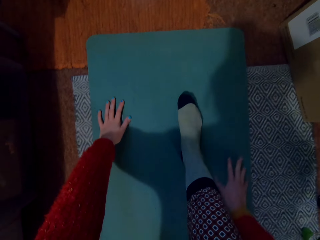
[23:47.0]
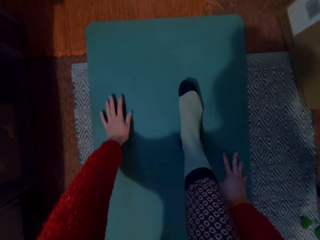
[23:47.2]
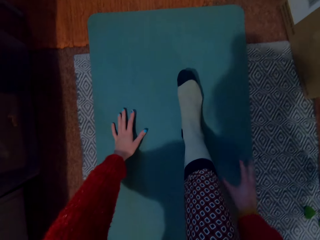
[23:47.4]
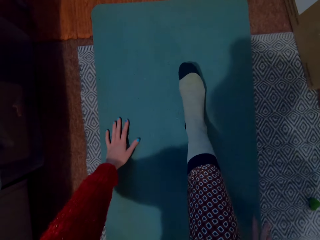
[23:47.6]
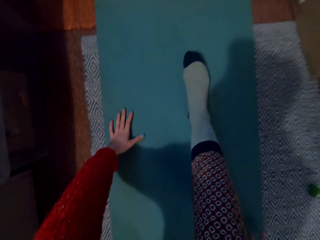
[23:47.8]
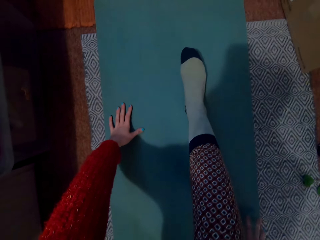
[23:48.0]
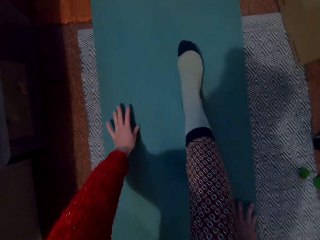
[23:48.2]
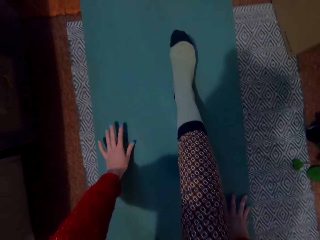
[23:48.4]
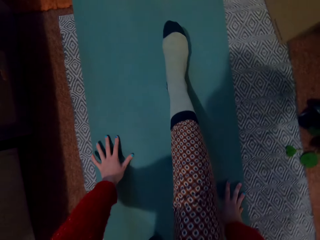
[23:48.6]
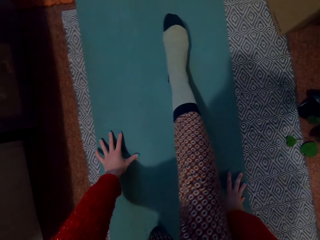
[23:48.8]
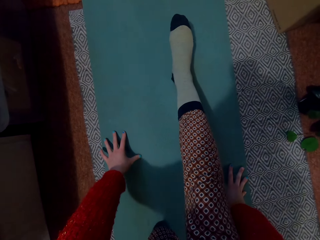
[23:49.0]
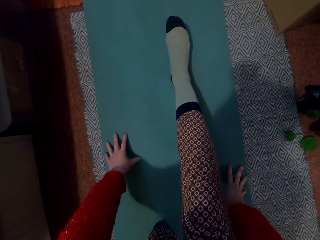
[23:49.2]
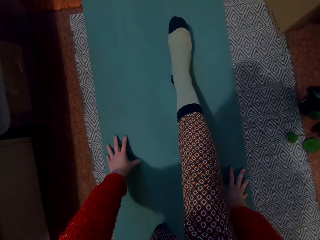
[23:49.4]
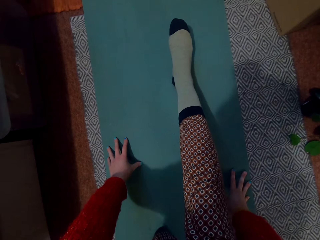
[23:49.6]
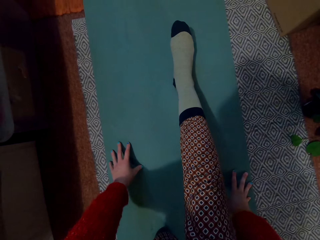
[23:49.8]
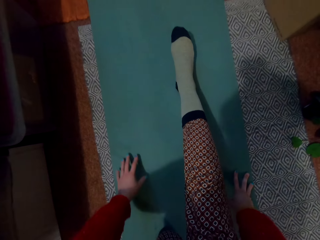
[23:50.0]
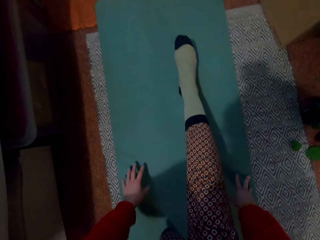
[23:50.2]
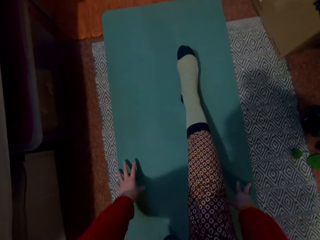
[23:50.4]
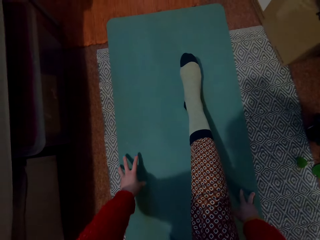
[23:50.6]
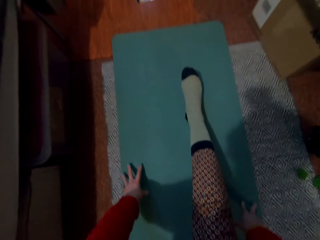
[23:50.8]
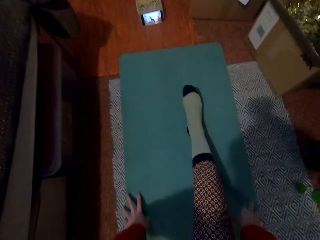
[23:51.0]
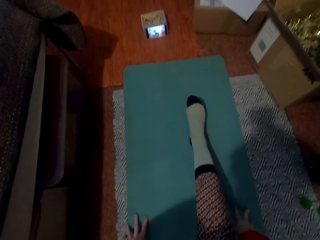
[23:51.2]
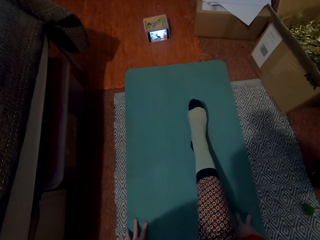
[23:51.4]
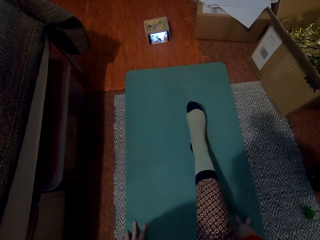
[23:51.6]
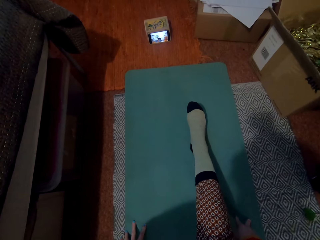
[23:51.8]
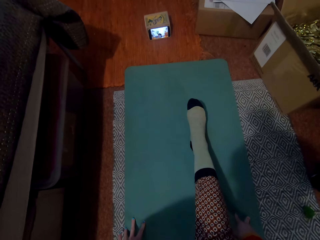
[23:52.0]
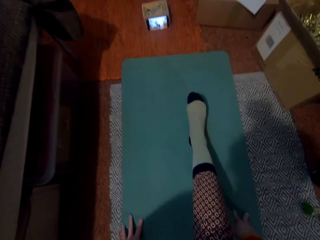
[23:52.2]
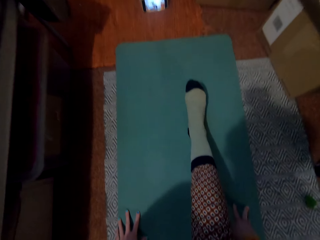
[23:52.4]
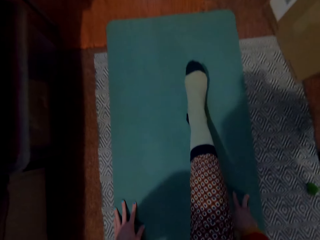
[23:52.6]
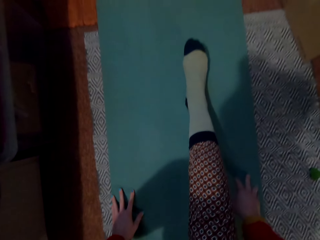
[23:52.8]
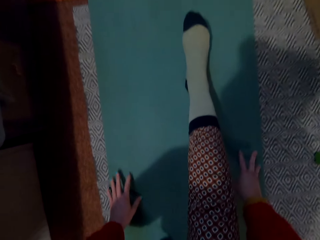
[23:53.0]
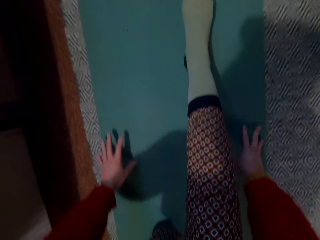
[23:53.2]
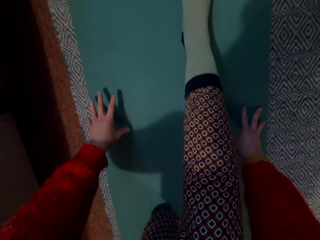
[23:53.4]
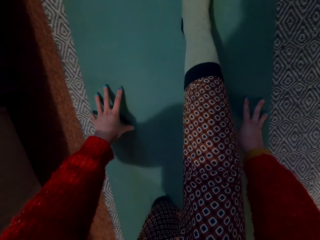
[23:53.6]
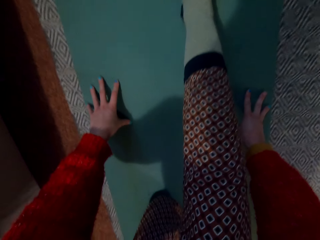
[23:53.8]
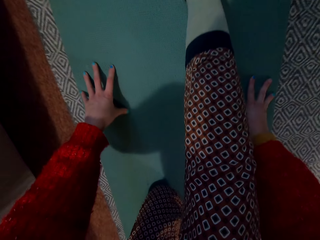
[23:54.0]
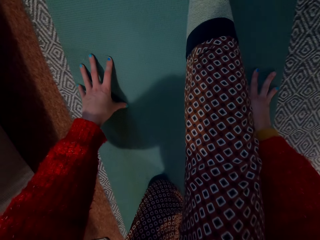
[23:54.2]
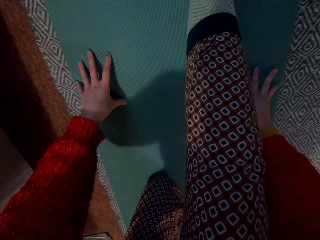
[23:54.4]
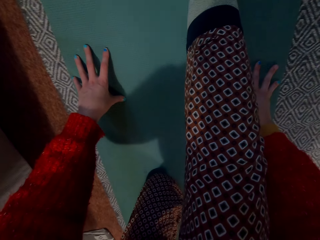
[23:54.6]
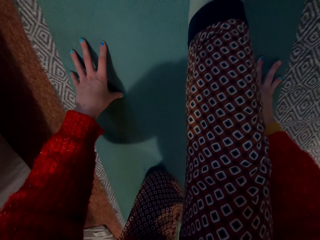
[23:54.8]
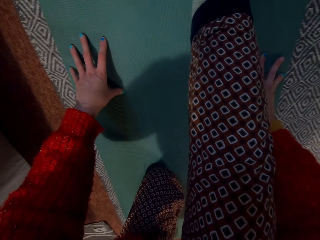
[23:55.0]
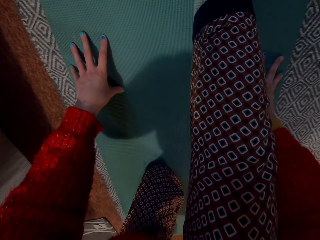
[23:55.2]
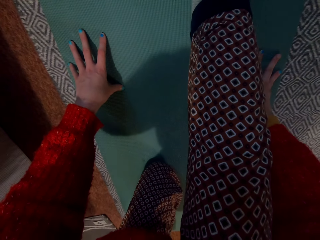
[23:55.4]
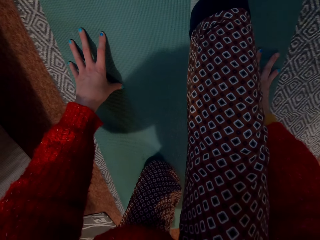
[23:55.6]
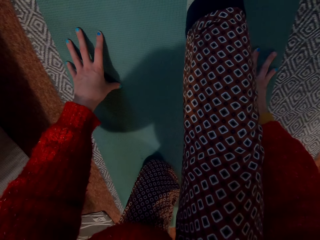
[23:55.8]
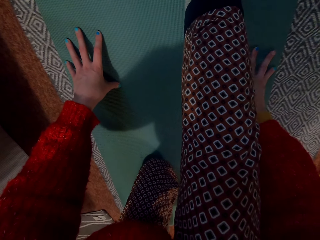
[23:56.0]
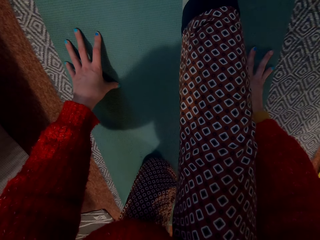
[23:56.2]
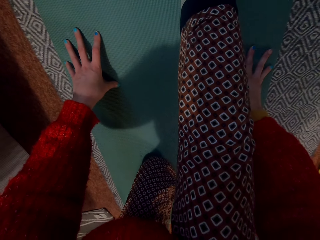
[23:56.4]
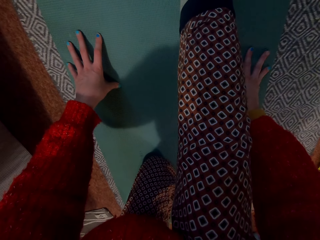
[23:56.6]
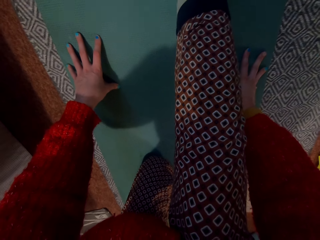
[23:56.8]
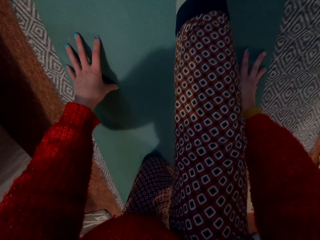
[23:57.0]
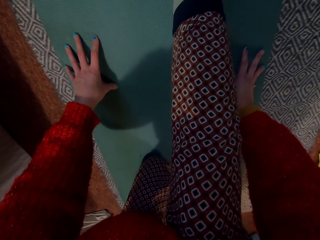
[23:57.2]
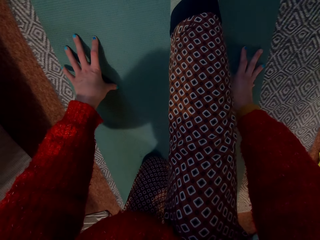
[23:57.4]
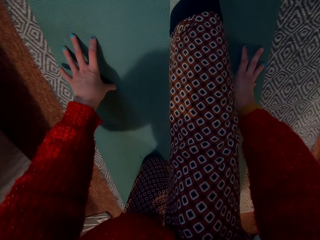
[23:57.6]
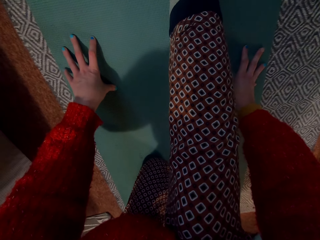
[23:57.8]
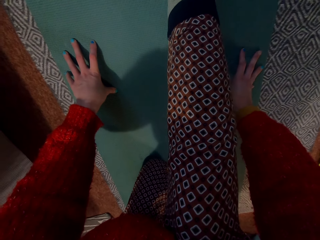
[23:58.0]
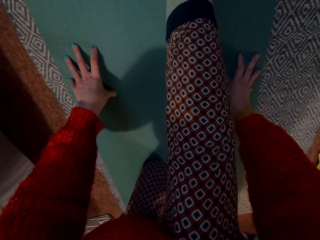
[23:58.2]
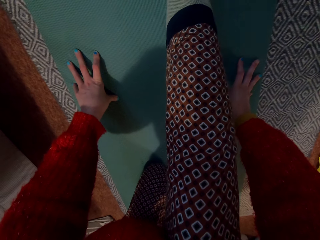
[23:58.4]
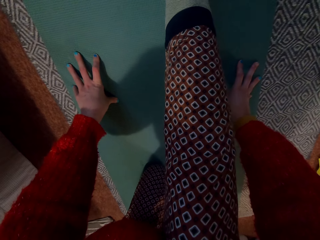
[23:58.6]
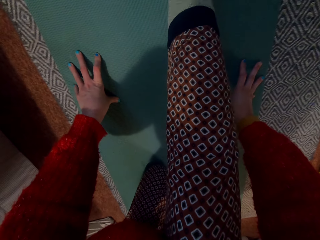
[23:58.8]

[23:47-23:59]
The camera wearer moves the hands.

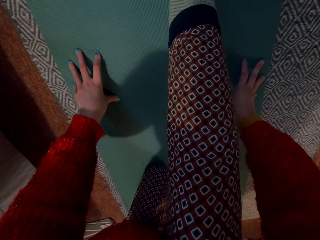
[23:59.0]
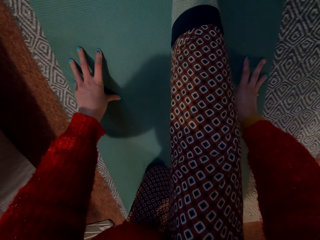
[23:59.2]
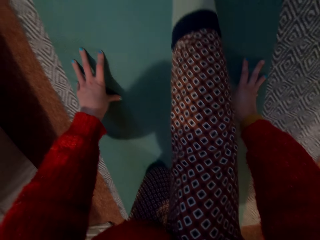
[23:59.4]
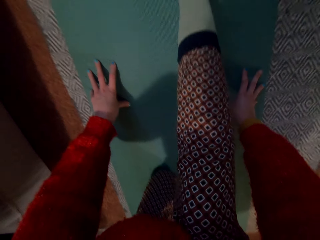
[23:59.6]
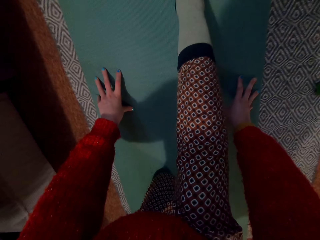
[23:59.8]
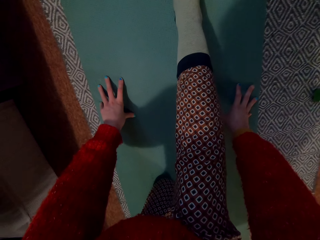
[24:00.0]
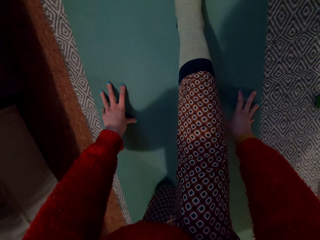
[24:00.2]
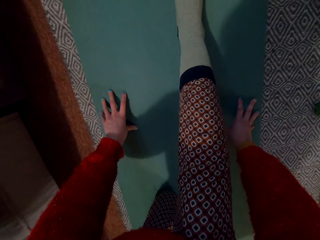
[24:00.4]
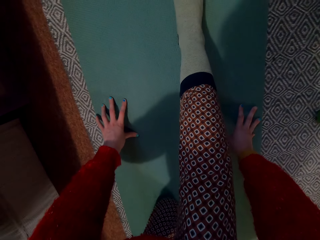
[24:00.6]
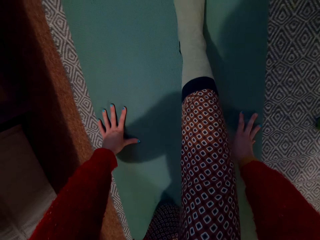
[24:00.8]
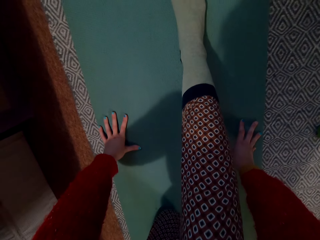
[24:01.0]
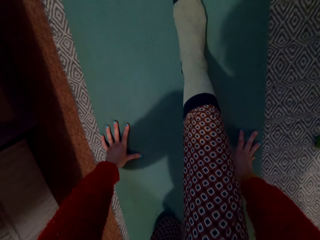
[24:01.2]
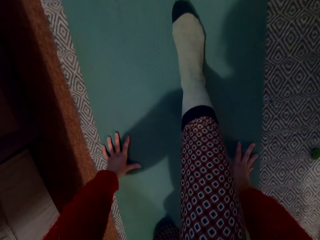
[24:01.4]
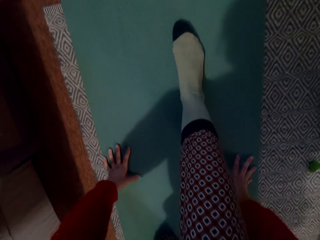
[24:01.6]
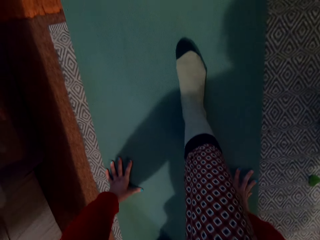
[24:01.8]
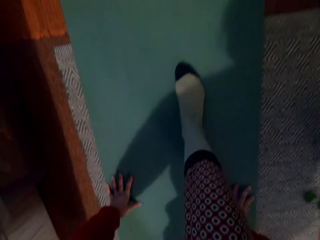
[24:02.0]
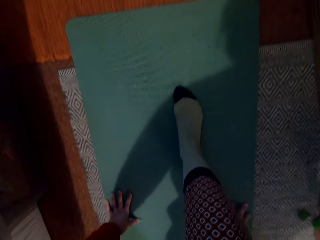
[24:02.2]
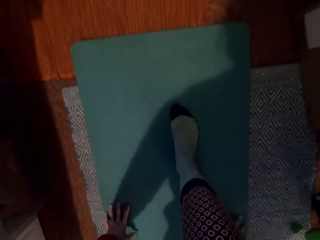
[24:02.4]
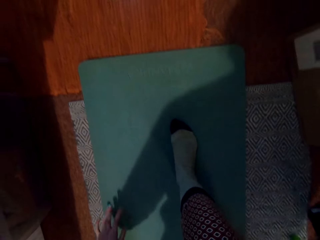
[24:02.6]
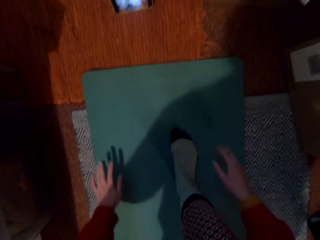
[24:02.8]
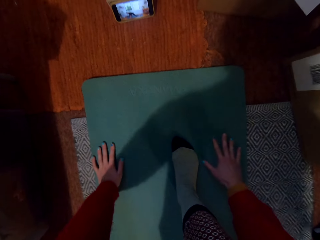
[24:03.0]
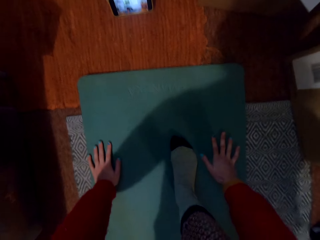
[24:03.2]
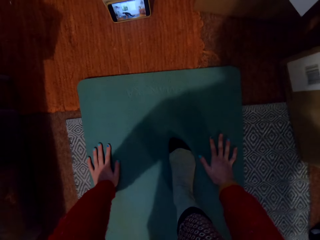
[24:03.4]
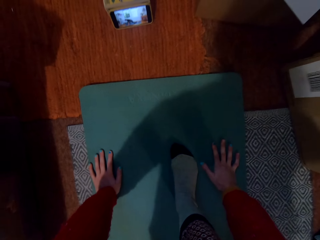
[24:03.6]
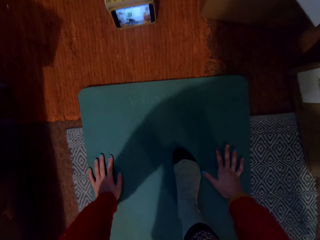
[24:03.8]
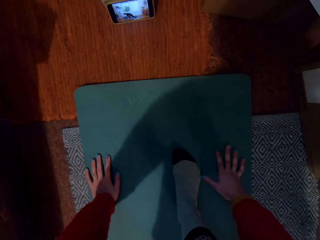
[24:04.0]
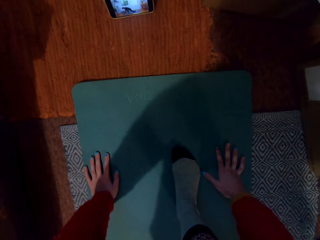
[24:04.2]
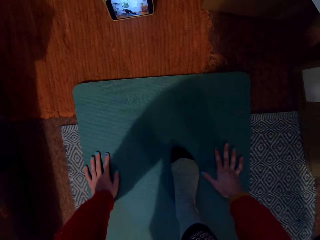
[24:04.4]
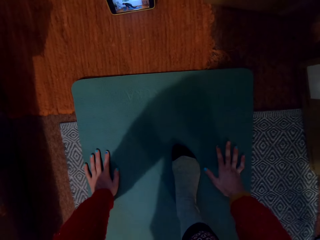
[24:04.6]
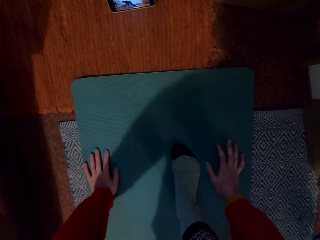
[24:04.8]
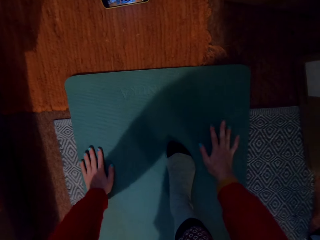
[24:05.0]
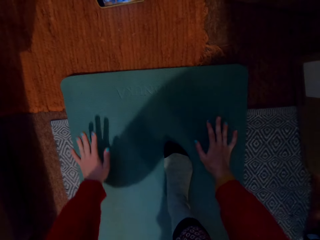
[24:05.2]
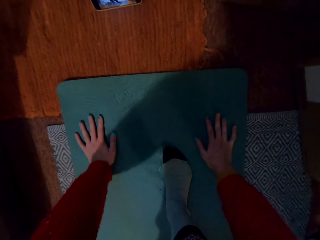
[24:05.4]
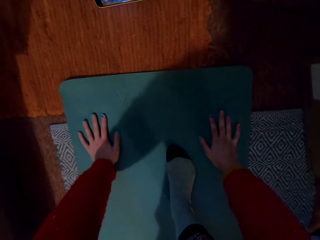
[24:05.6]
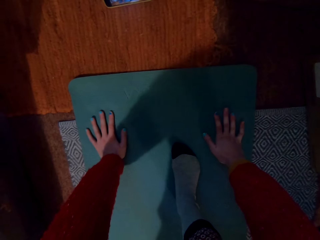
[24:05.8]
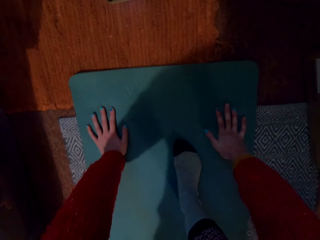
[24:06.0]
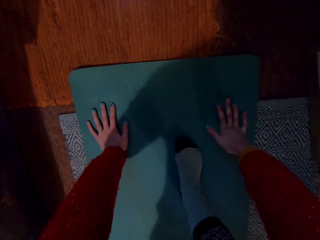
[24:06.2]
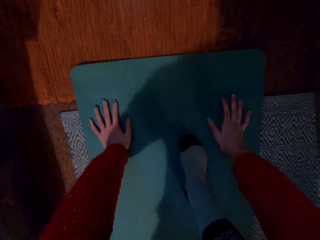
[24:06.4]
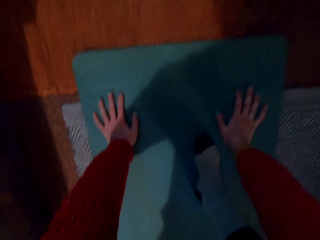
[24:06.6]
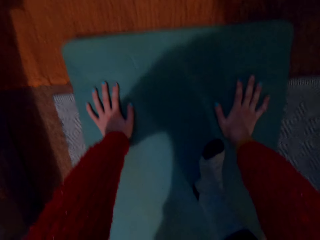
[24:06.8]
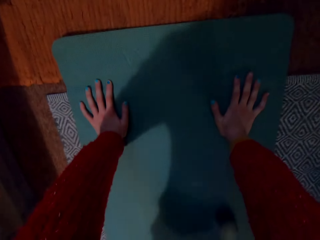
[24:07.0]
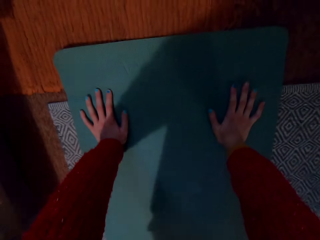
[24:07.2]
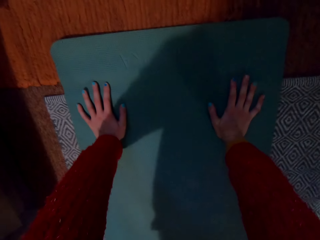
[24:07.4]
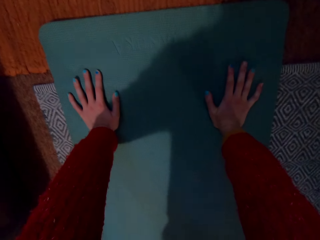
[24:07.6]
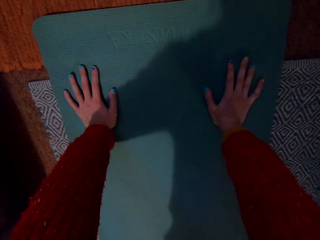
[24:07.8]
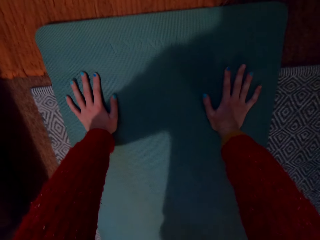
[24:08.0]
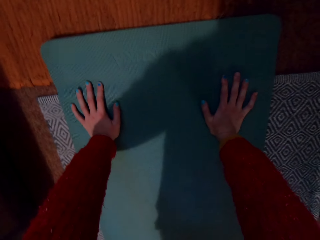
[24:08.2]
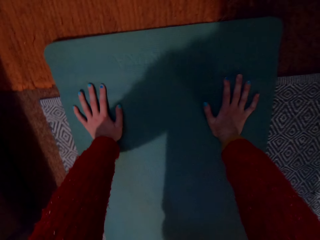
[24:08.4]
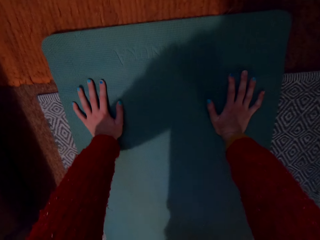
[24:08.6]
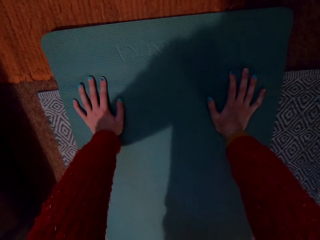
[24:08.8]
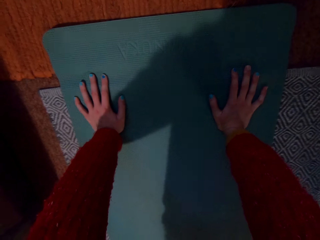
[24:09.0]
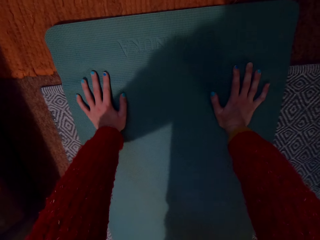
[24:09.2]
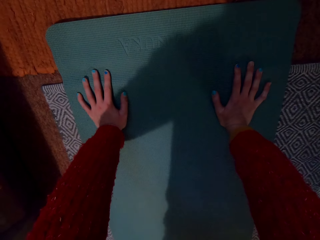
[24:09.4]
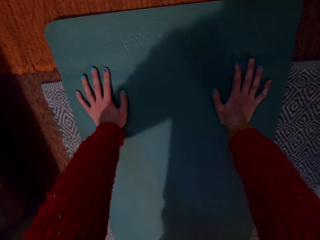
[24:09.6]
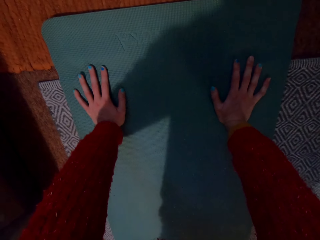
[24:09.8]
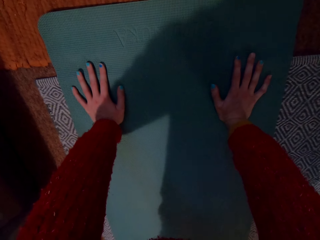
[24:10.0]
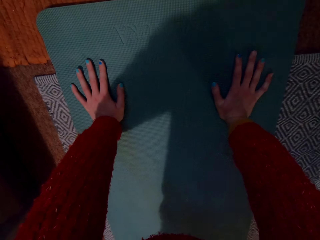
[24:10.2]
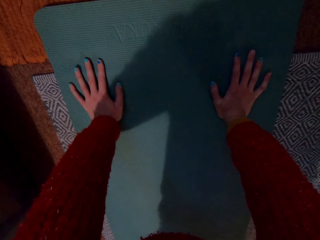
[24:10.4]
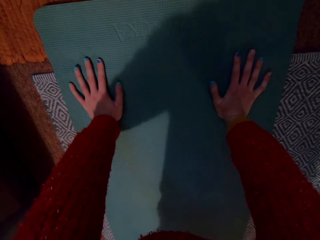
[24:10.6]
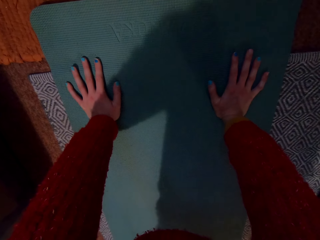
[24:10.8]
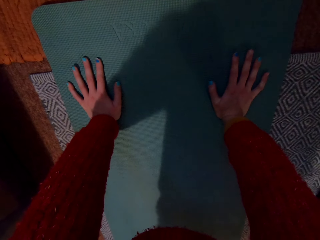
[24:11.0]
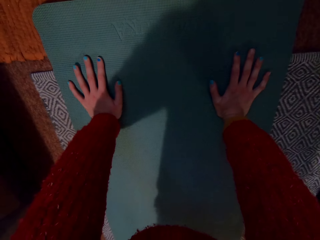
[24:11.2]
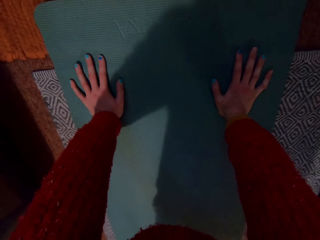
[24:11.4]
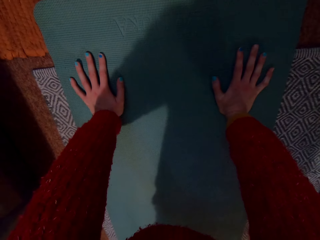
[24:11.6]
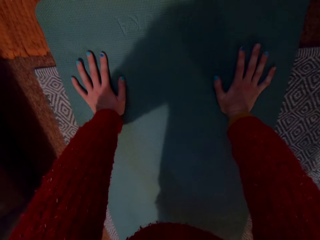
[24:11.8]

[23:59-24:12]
The camera wearer moves the leg.
